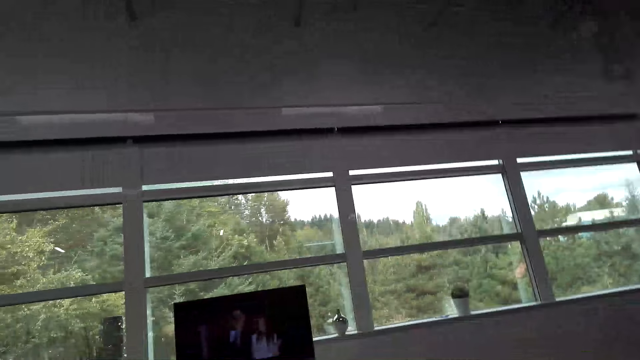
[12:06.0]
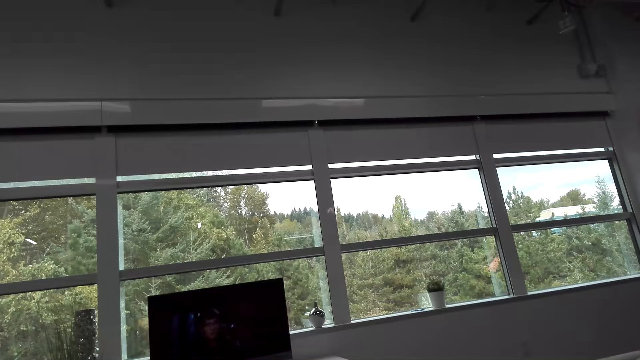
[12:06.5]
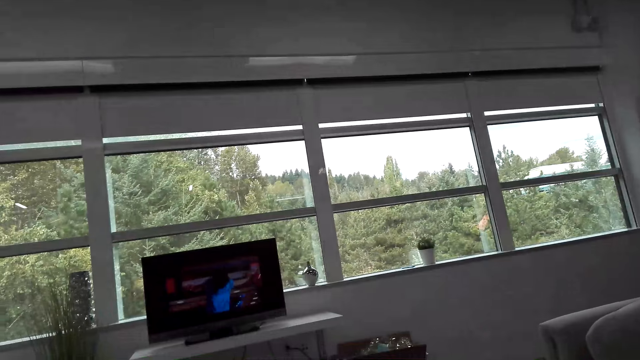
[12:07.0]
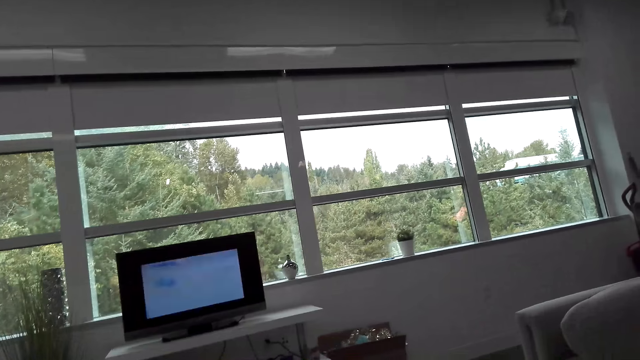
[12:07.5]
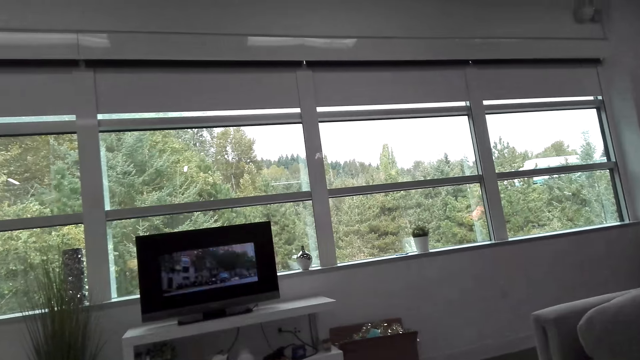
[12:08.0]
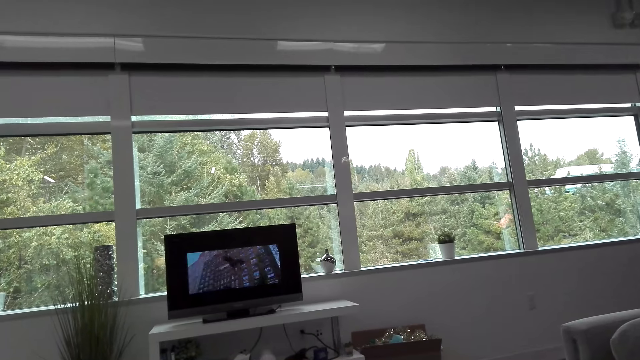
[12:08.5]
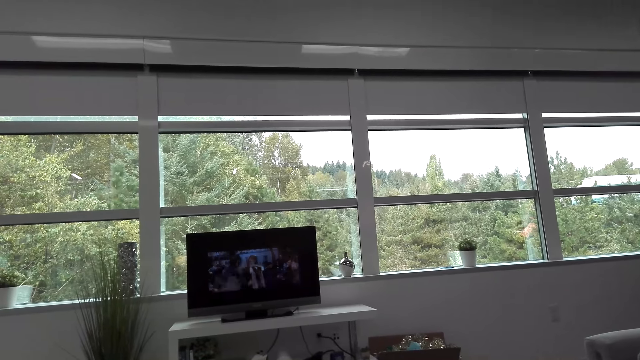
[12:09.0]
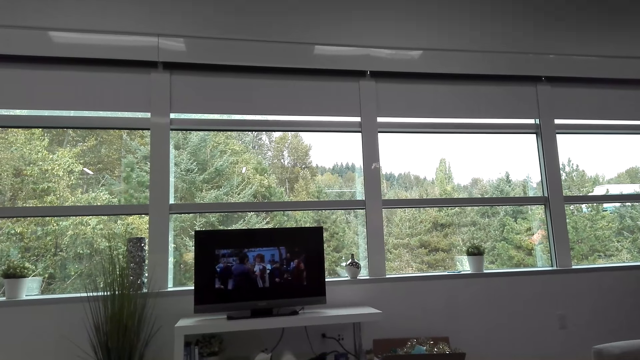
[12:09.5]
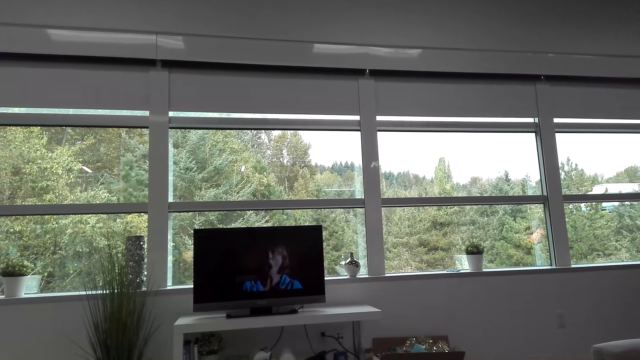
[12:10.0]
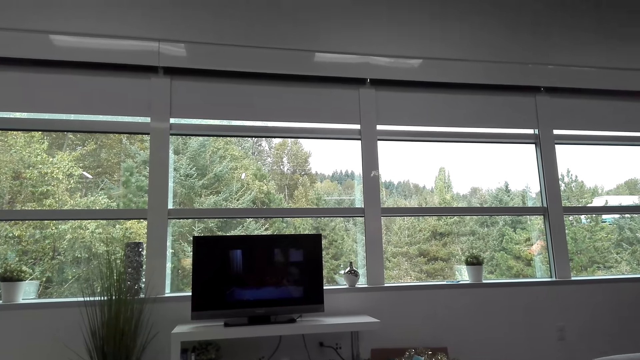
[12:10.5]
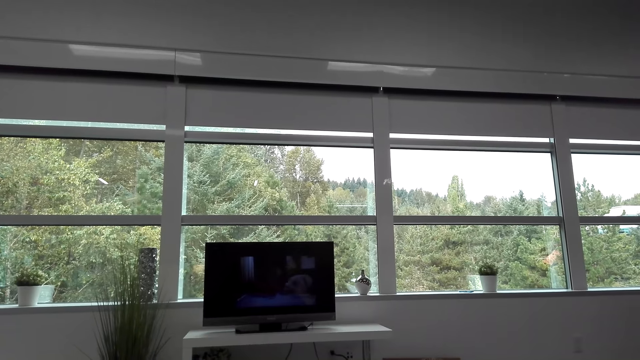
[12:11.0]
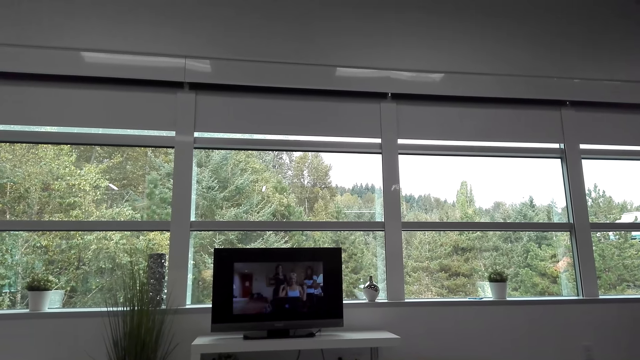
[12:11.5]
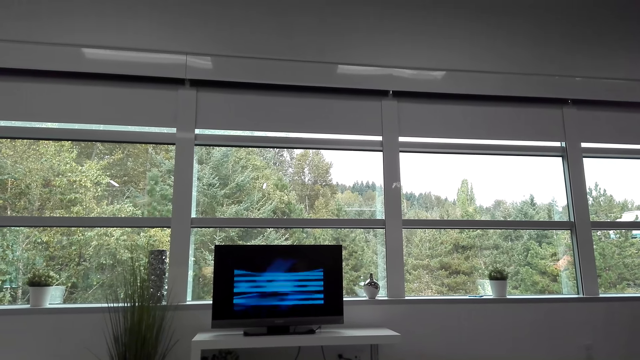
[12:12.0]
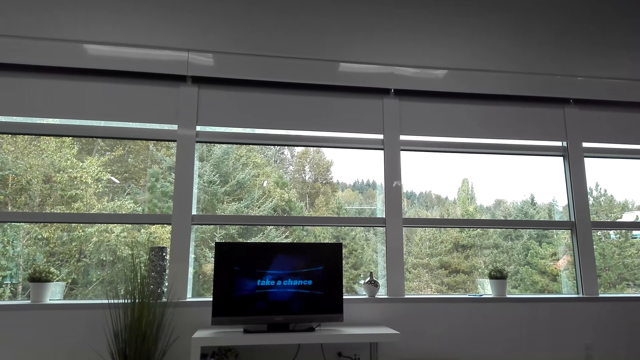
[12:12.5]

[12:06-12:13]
The camera wearer talks.

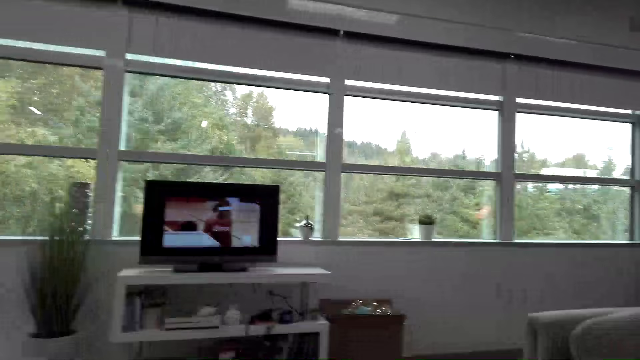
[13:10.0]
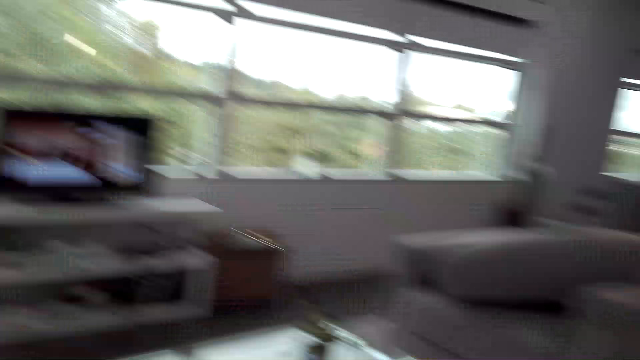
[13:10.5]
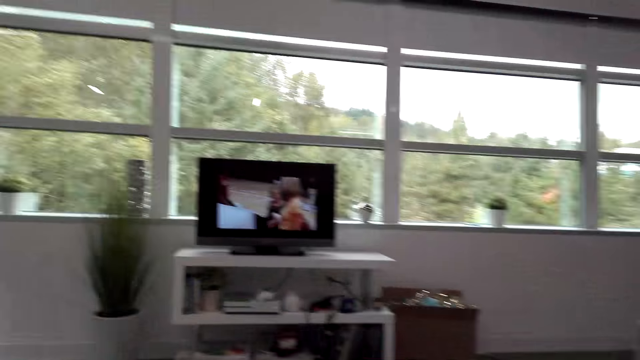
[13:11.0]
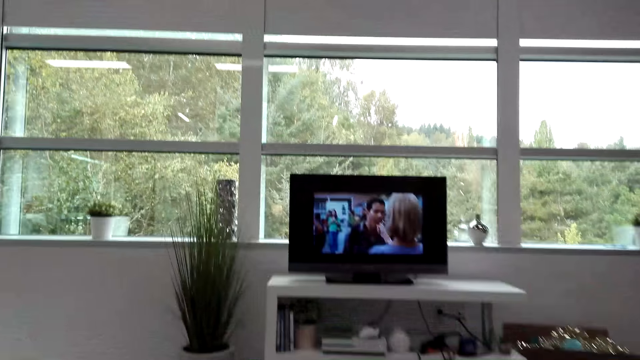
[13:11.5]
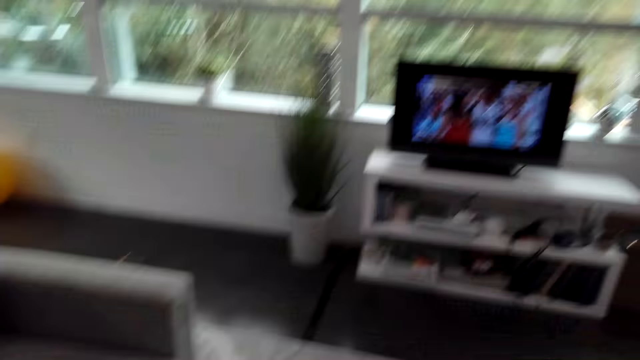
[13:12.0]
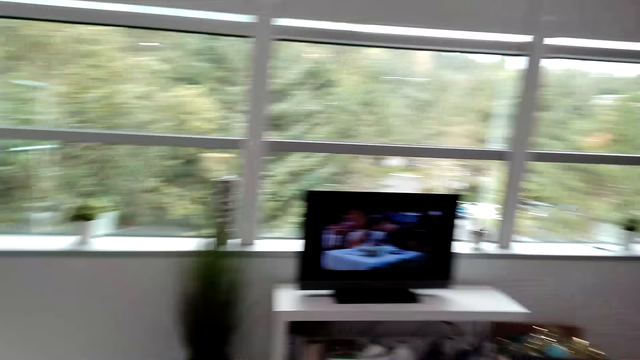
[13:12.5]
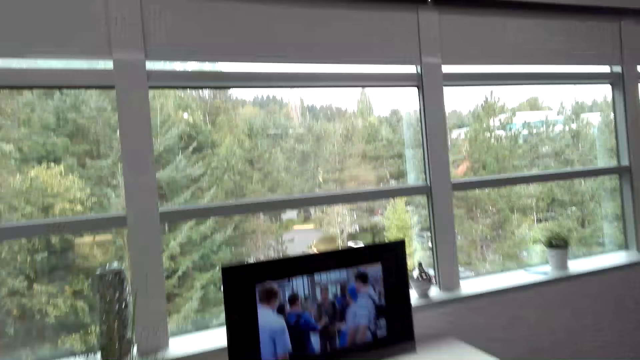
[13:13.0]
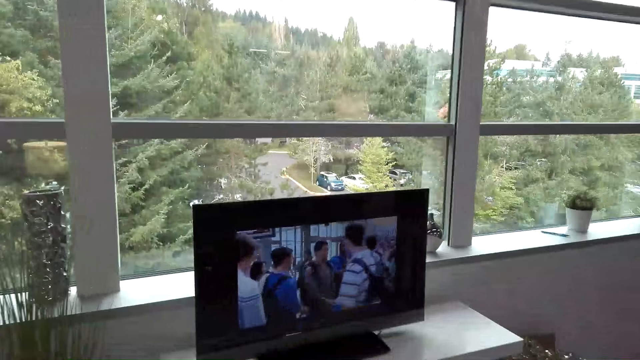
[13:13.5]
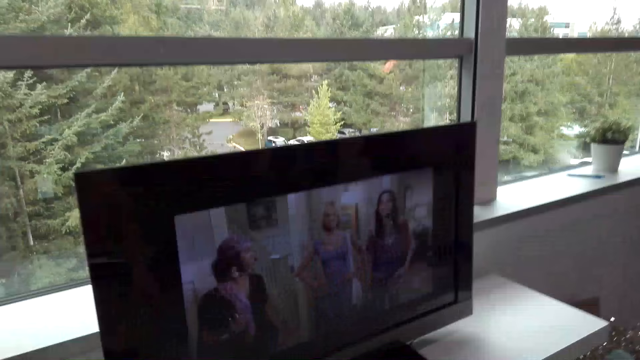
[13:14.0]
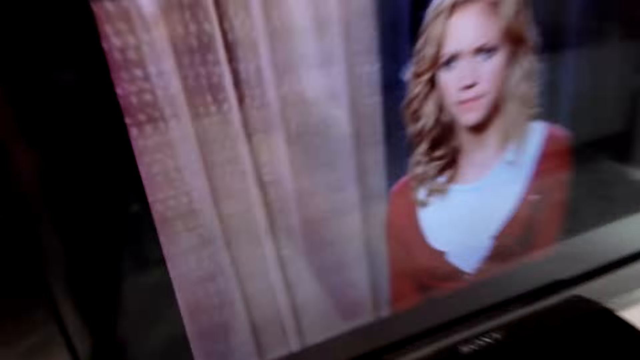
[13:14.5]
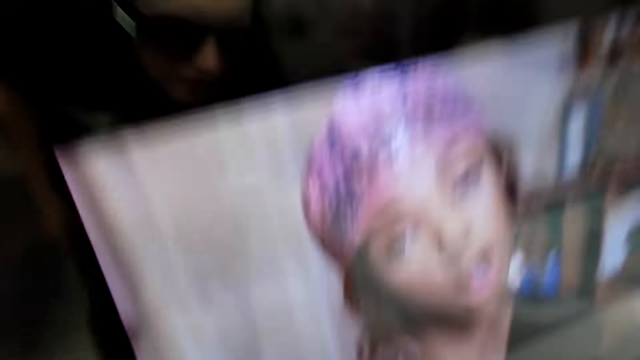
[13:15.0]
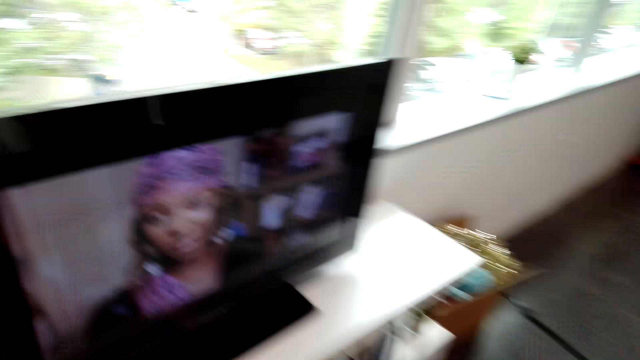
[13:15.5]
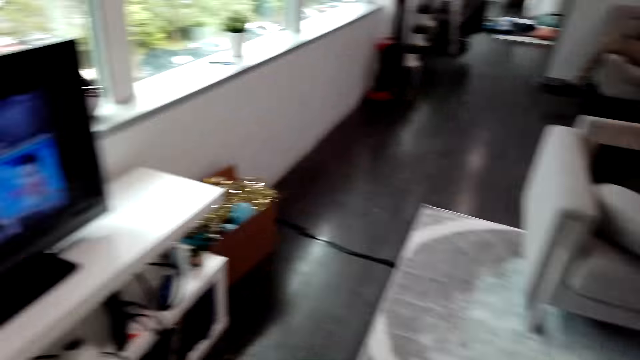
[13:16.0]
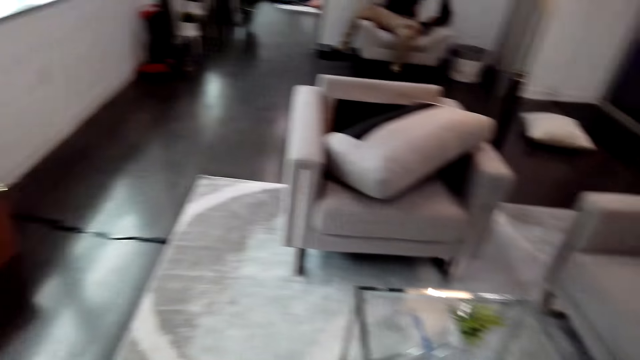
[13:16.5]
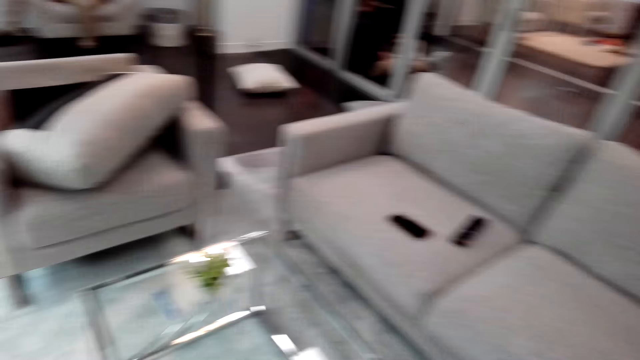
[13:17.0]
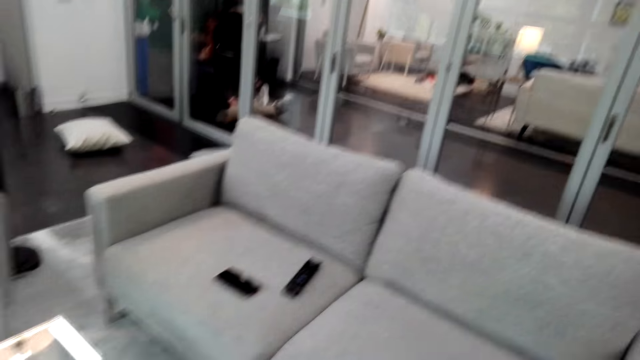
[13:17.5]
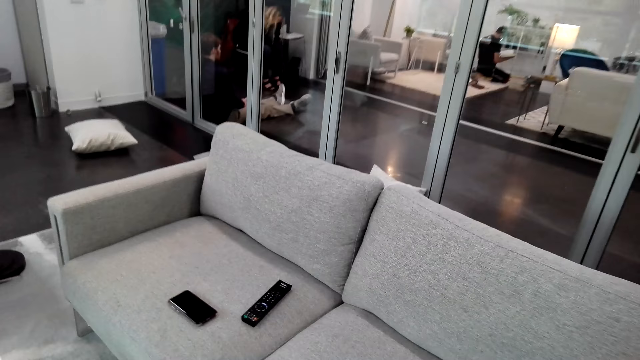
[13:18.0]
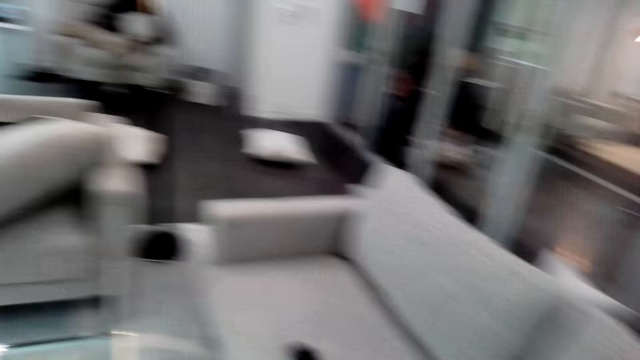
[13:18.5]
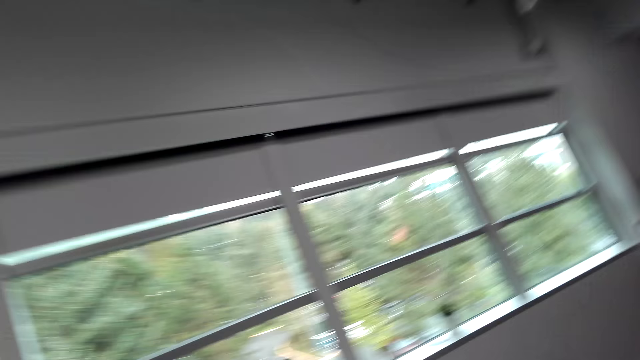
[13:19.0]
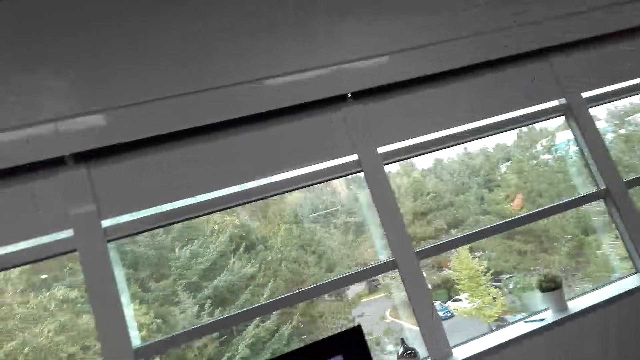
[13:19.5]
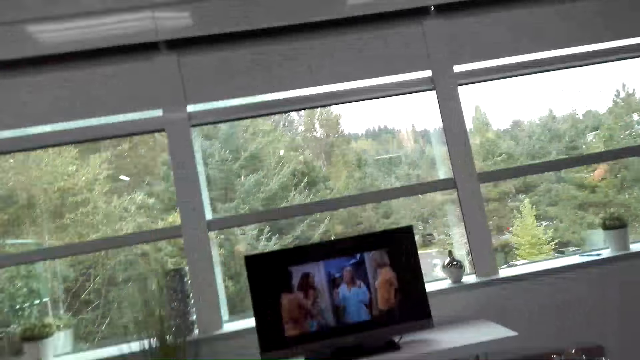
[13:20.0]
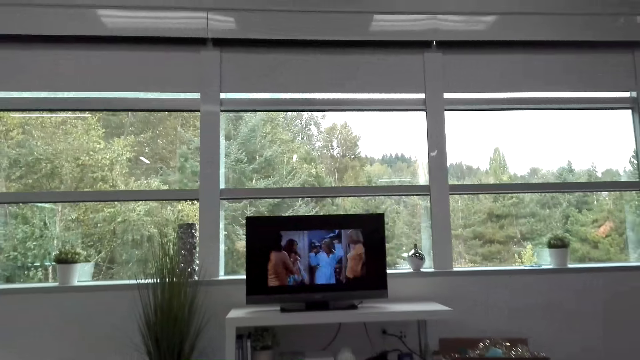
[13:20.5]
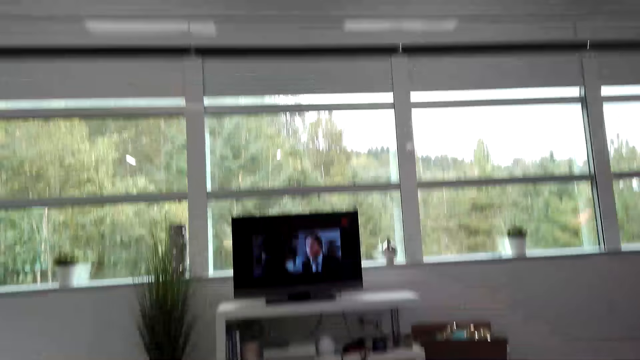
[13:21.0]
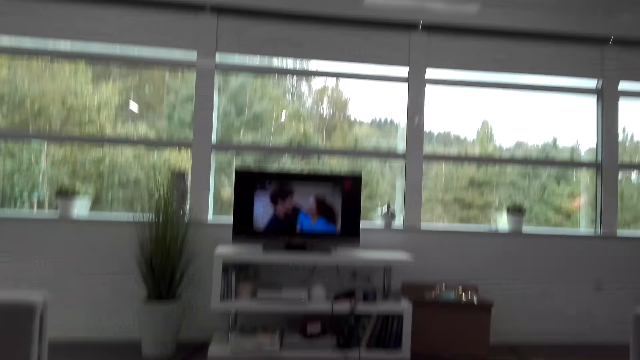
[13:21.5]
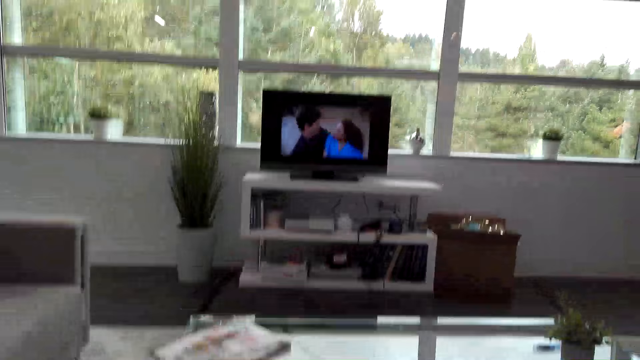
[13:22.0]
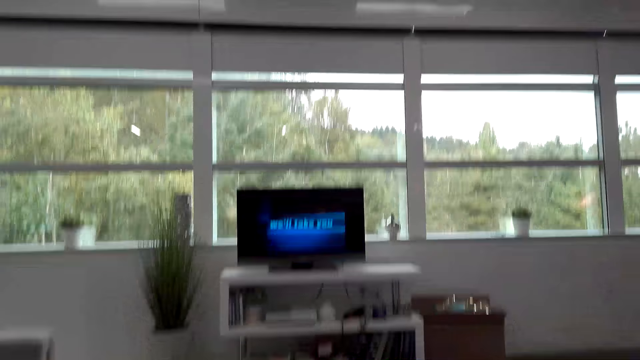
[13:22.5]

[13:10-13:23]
The camera wearer stands up on her feet. She walks to the TV. She moves around. She walks to the sofa and sits down on the sofa. She watches television.
